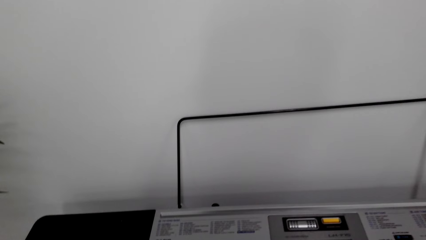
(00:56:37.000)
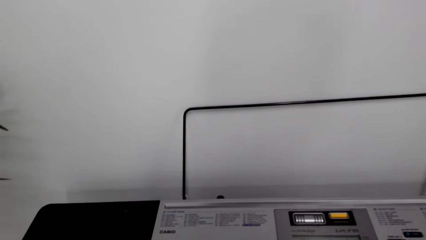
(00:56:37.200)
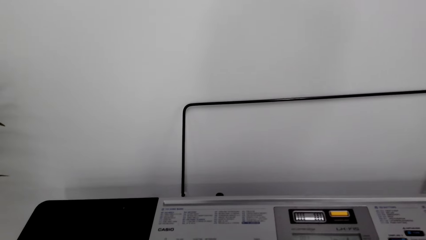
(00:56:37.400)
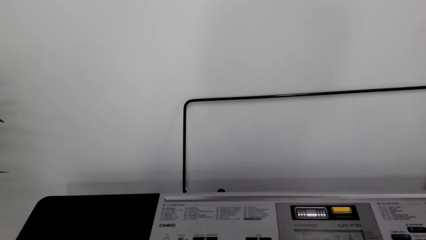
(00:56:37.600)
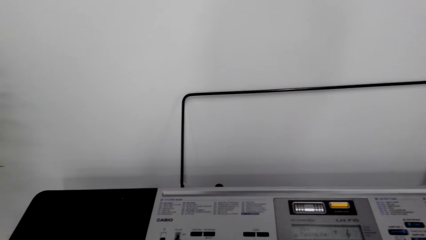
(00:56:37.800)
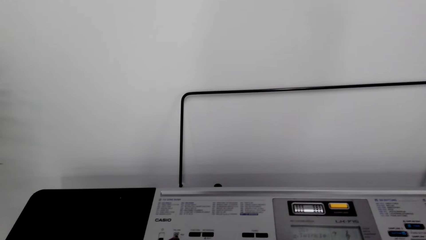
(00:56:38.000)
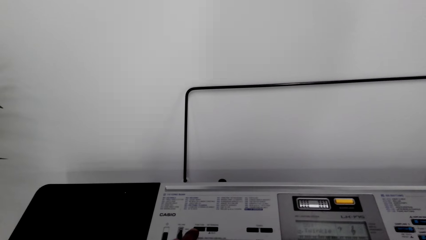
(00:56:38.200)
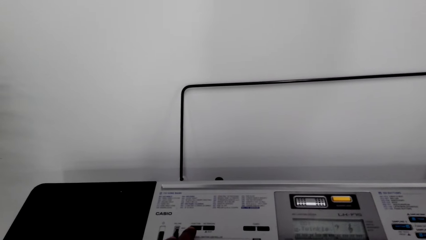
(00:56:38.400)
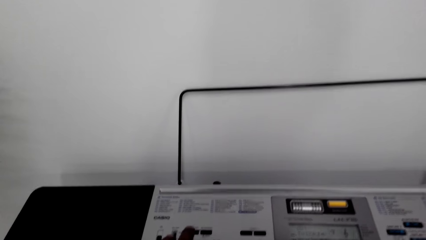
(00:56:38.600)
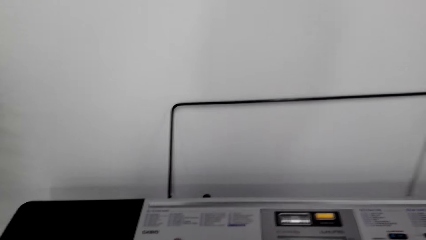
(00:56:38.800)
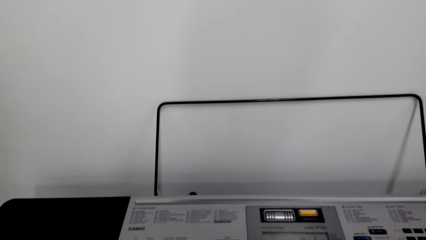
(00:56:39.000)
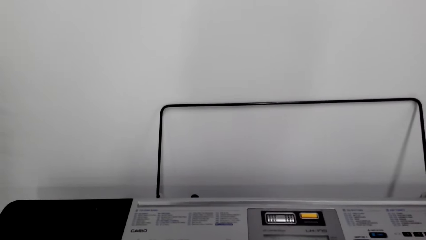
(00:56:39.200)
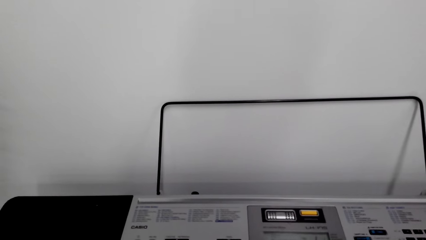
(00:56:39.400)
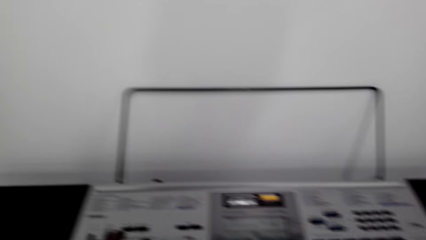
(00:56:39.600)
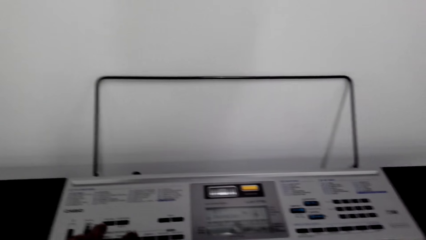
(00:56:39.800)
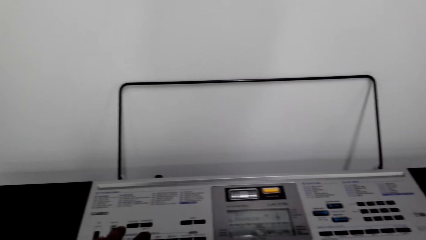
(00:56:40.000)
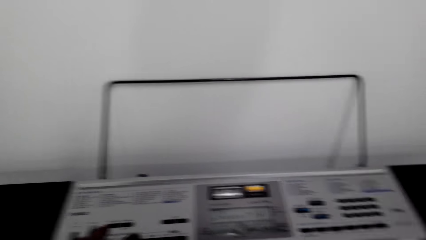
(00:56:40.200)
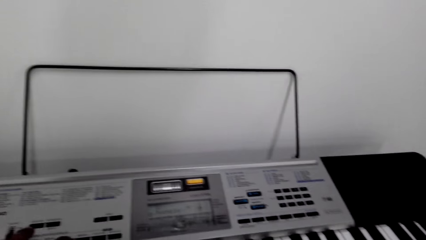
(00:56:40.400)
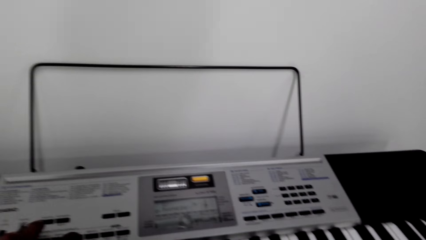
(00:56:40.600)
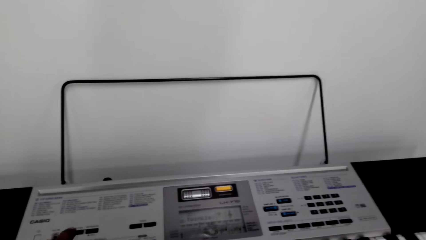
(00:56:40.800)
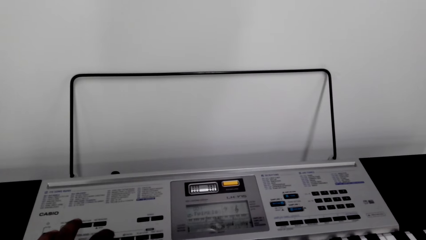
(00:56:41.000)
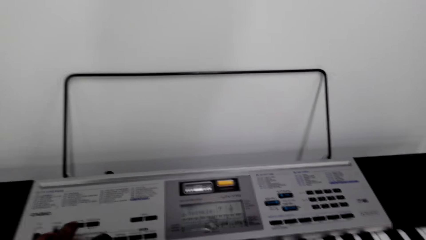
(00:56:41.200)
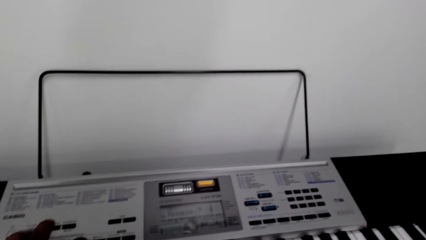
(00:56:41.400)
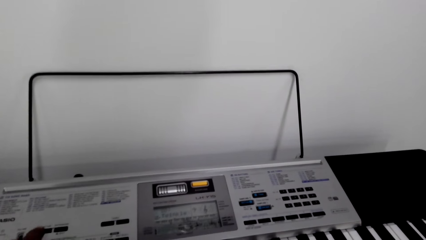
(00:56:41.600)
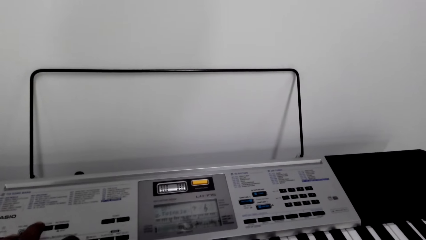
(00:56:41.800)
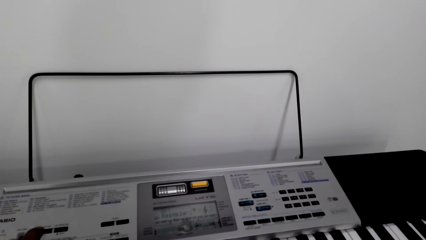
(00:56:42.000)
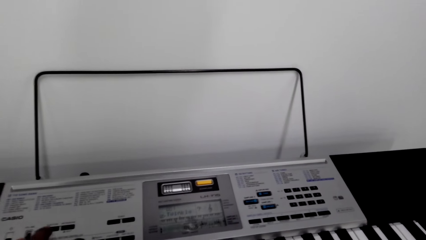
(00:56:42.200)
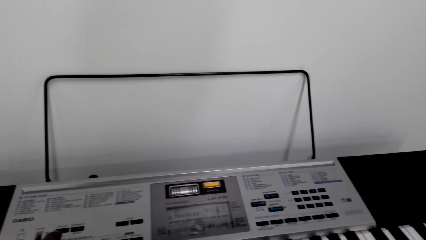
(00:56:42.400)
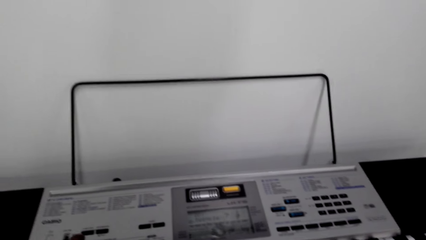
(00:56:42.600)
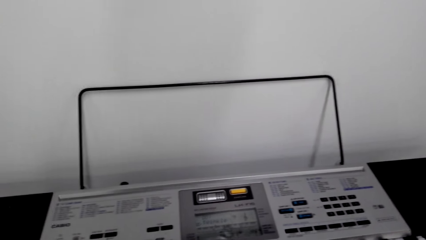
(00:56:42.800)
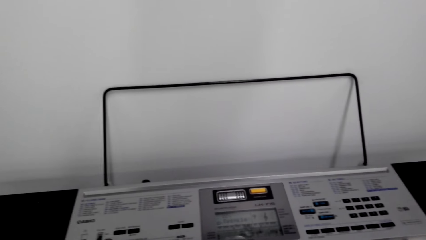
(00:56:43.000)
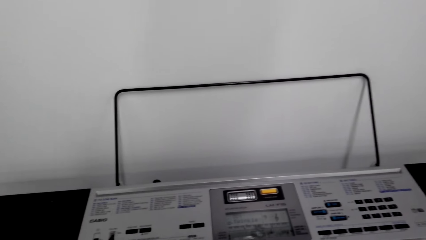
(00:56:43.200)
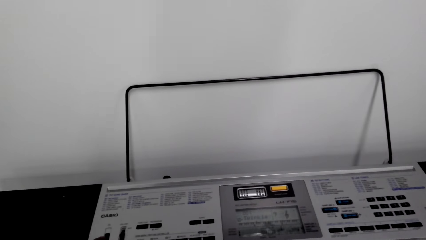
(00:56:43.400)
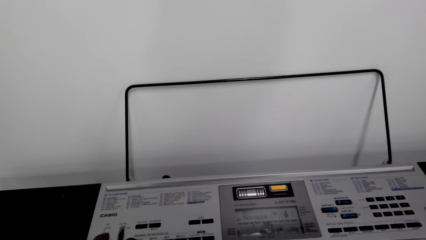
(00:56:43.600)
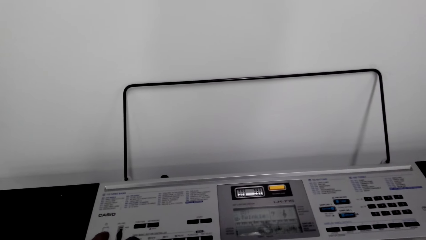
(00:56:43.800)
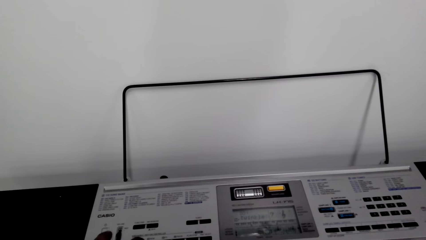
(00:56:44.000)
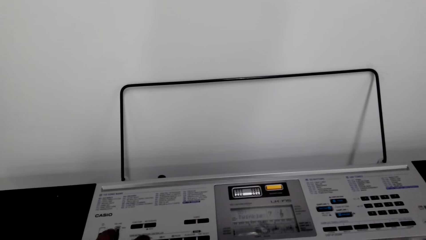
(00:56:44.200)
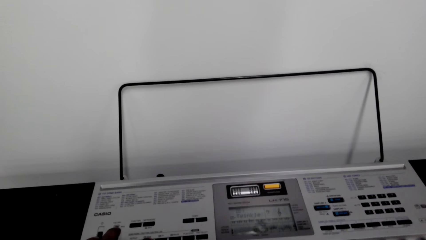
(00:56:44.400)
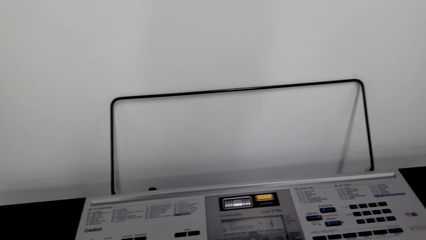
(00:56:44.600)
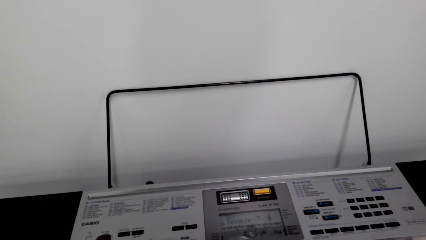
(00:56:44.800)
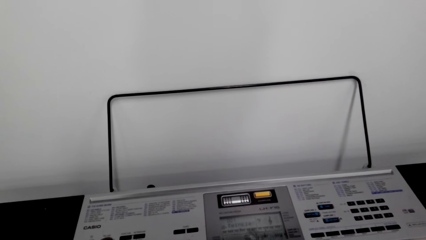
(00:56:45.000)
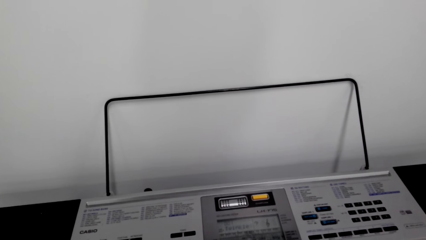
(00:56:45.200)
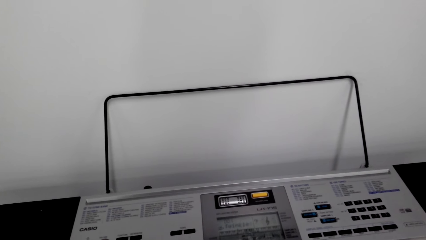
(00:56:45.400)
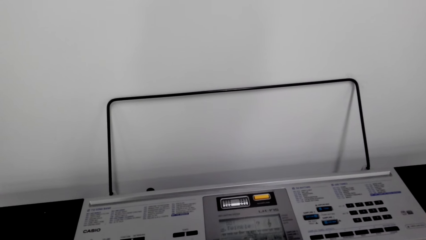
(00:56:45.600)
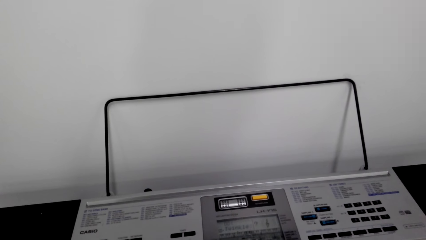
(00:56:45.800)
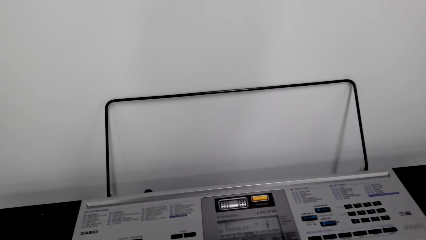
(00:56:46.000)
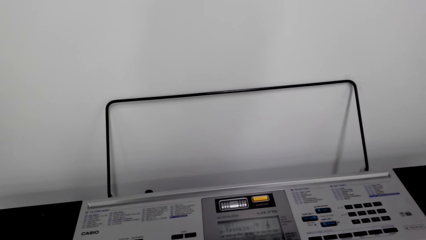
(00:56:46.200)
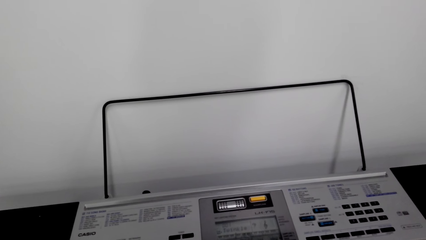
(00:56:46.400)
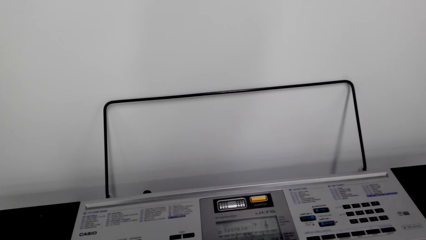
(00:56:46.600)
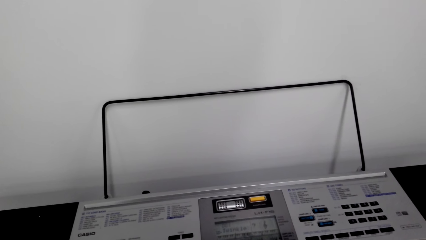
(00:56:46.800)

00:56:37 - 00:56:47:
The camera wearer presses a button on the piano. They play the piano.

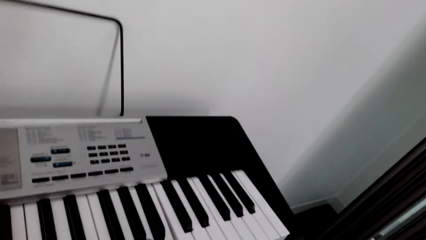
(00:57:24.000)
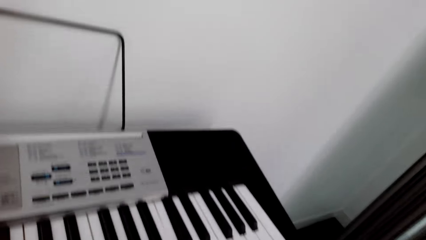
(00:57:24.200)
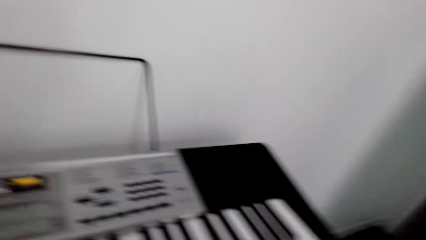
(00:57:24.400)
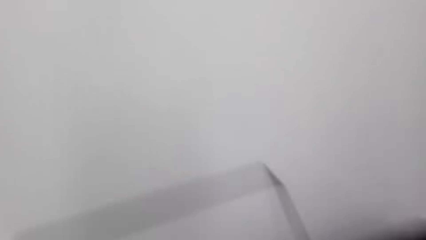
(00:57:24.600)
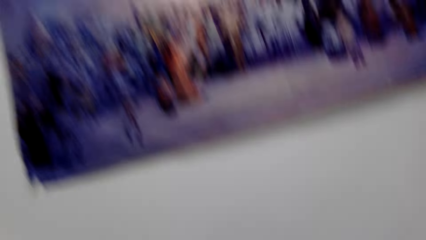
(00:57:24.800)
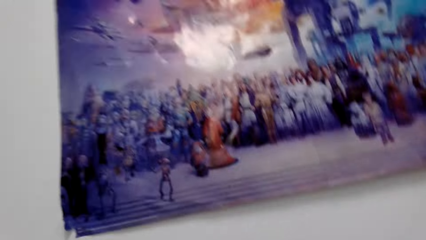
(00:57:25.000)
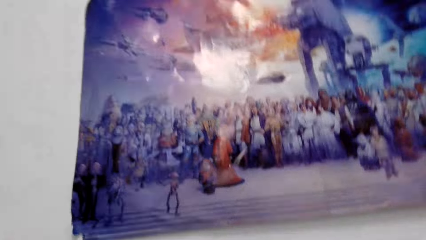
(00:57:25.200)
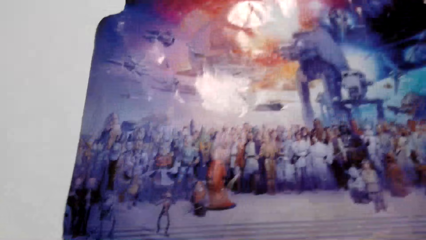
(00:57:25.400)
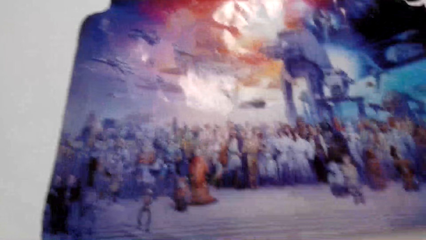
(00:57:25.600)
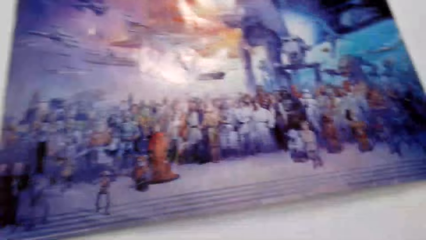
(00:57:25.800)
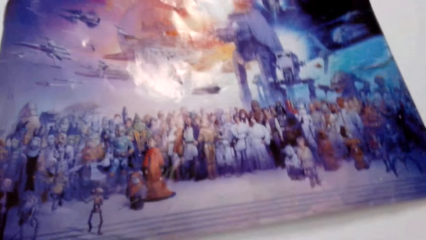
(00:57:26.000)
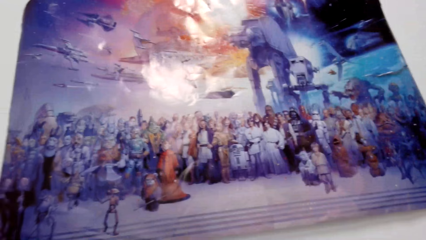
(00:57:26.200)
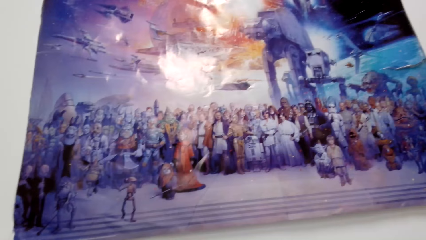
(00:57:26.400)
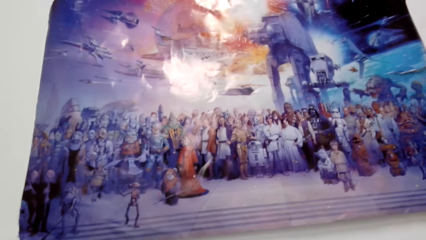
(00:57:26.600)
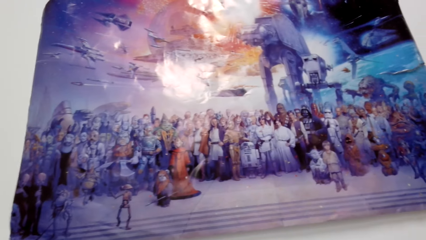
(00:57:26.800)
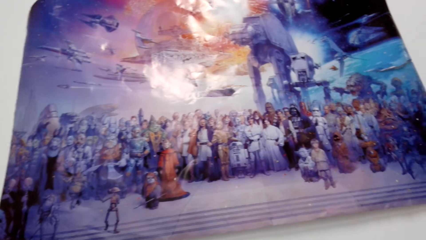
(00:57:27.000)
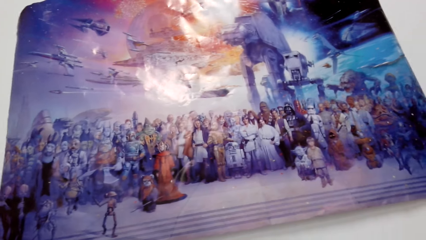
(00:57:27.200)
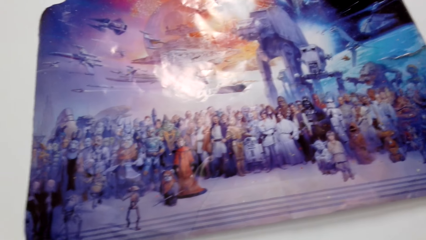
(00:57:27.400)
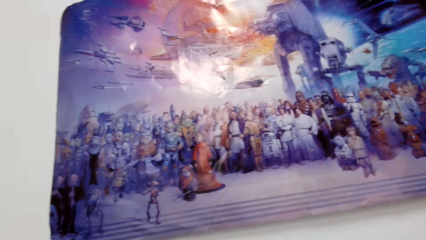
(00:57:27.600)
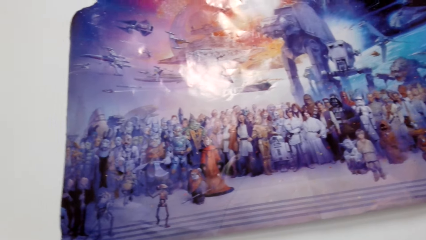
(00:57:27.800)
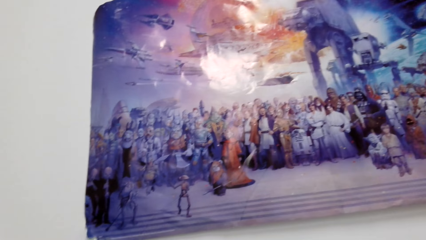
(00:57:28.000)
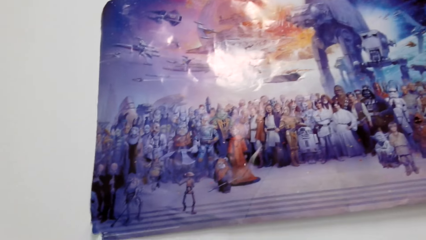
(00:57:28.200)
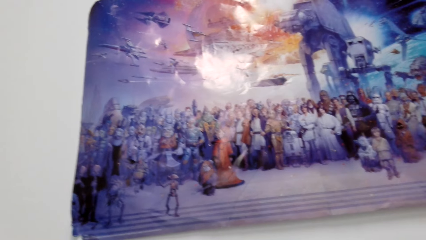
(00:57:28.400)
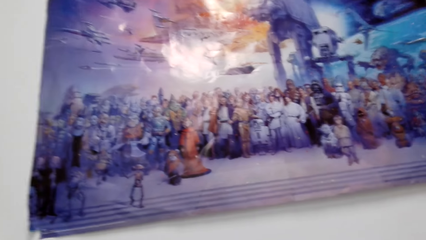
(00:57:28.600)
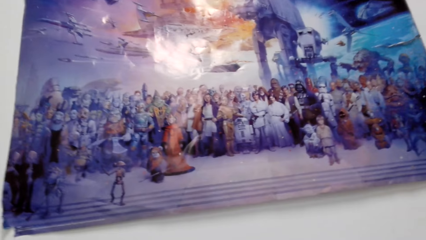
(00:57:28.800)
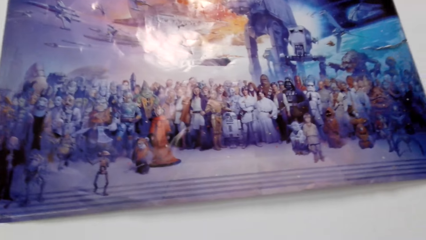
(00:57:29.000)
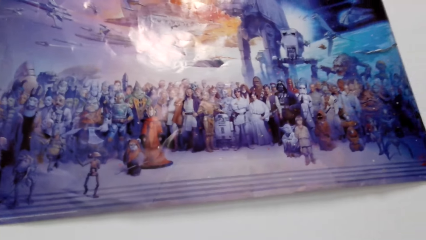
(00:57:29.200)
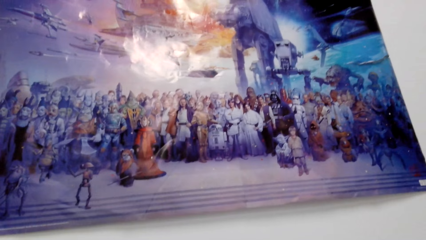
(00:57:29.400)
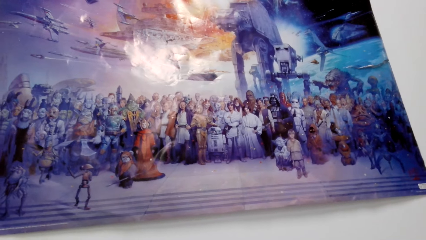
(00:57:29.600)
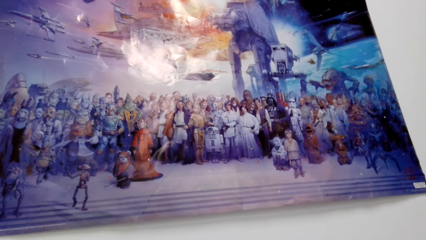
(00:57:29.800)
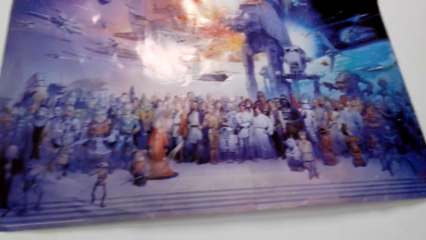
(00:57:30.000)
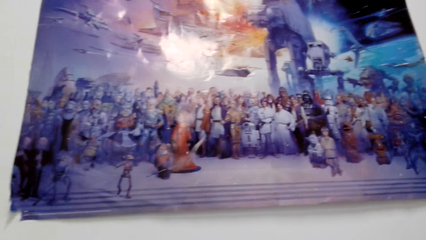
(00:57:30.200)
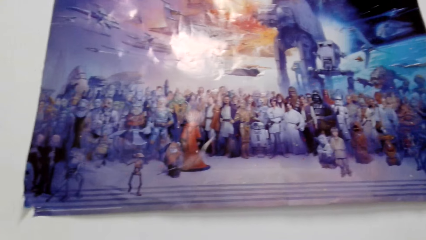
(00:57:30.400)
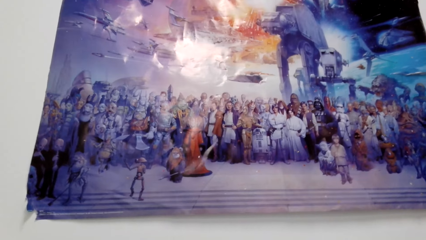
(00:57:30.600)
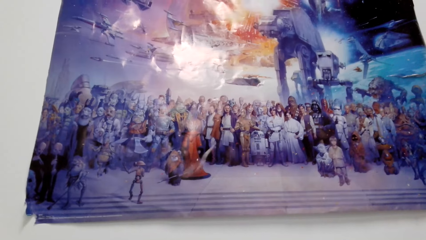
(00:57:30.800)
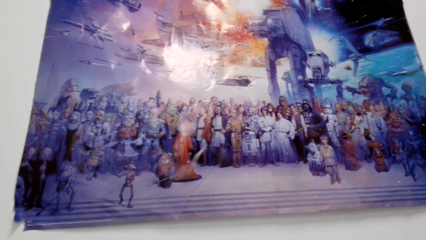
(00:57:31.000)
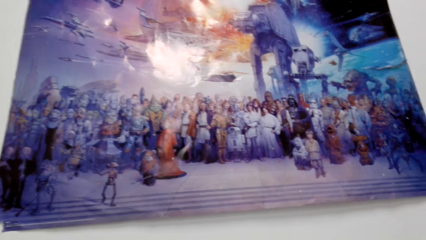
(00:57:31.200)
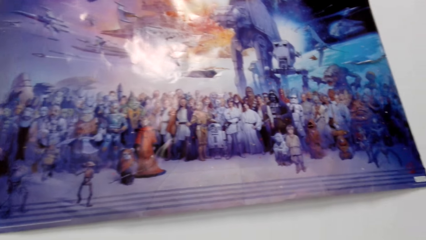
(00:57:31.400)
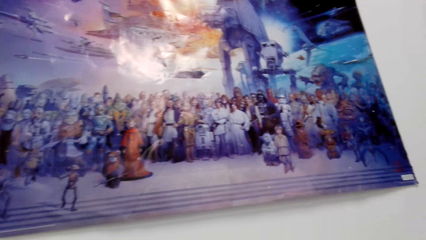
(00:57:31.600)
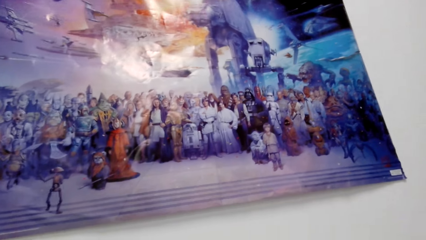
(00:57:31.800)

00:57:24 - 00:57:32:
The camera wearer looks at the poster.
